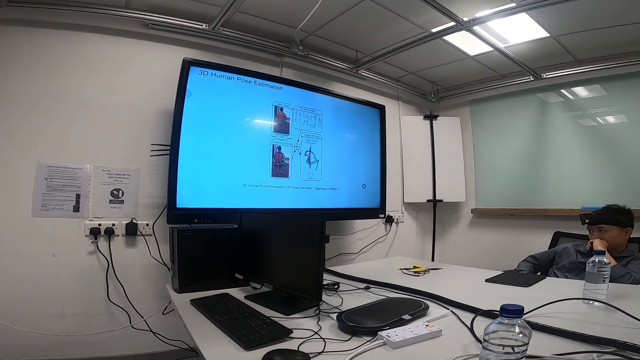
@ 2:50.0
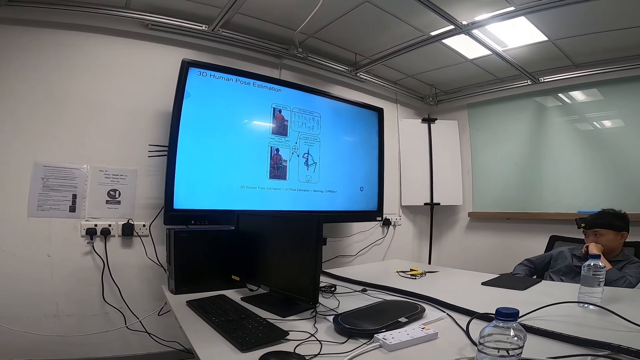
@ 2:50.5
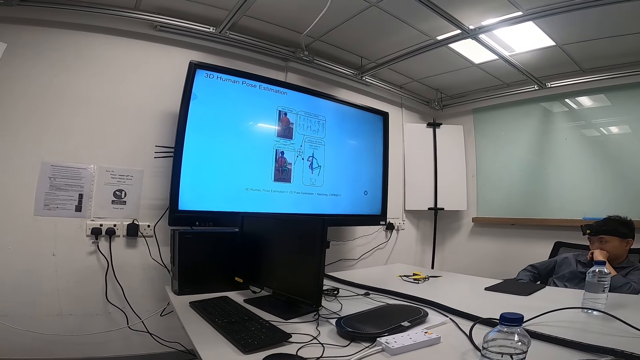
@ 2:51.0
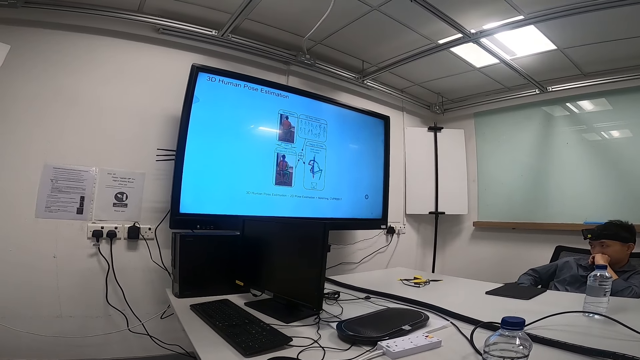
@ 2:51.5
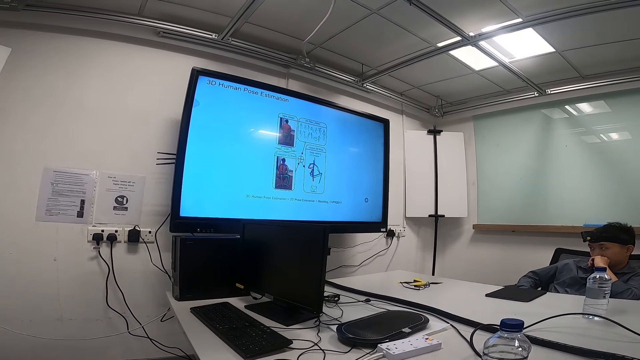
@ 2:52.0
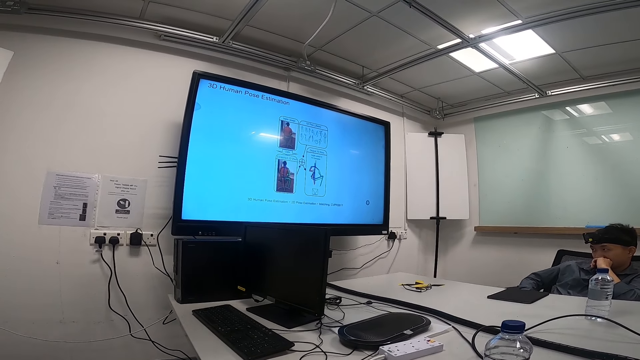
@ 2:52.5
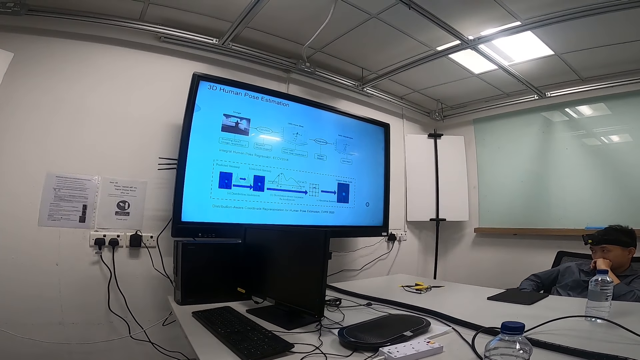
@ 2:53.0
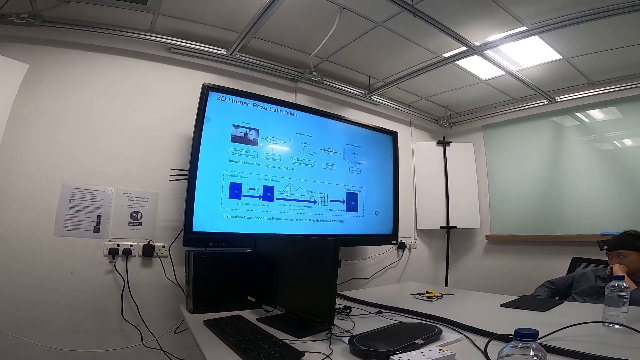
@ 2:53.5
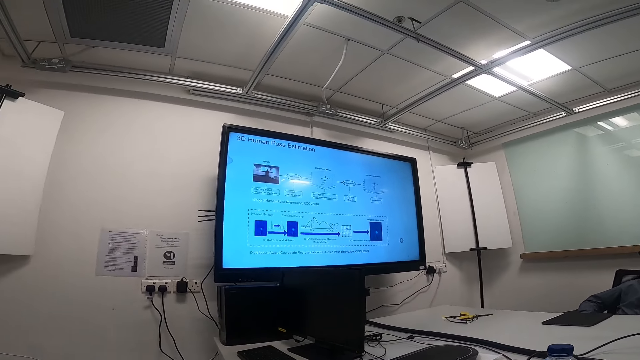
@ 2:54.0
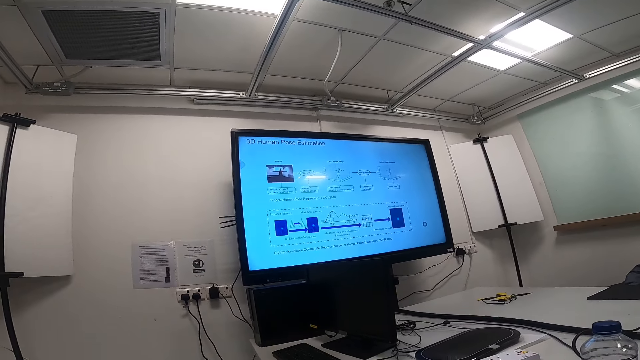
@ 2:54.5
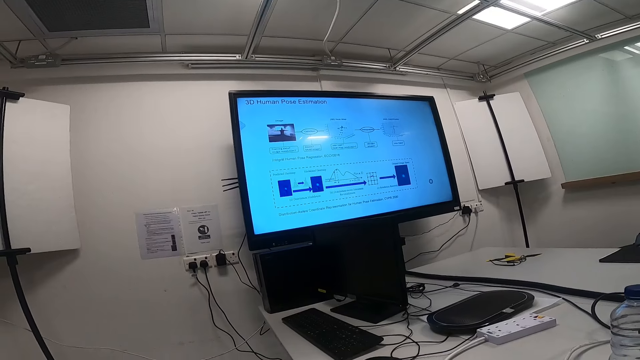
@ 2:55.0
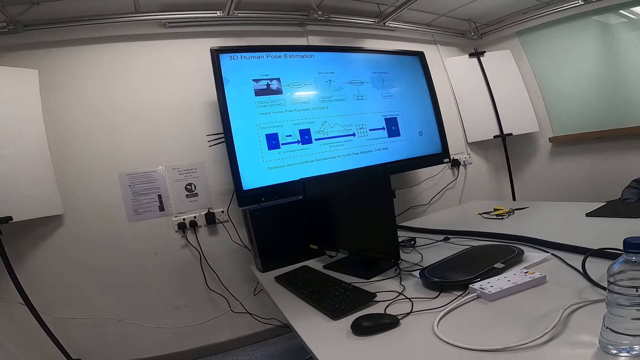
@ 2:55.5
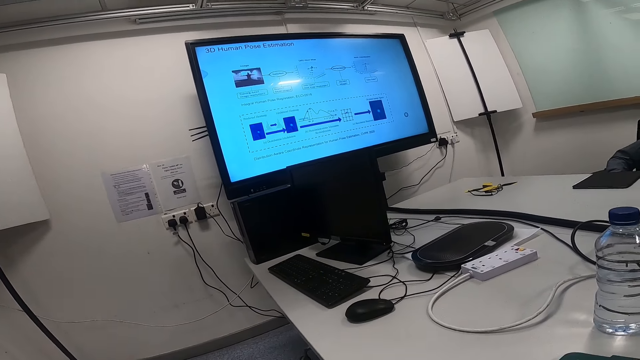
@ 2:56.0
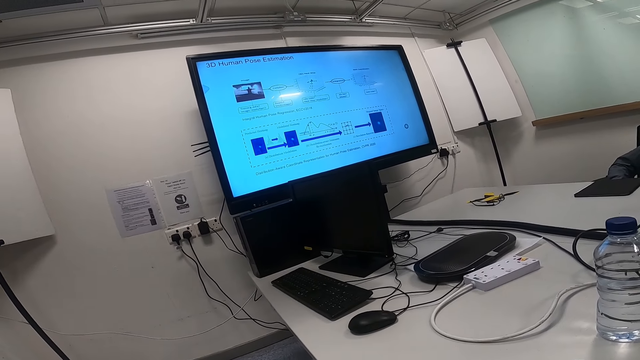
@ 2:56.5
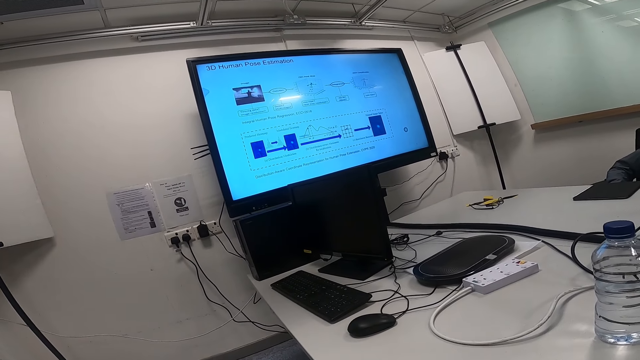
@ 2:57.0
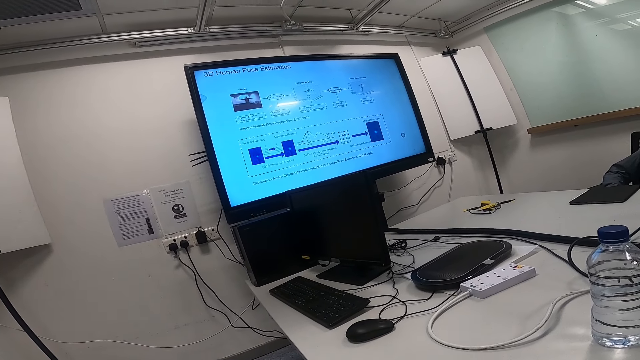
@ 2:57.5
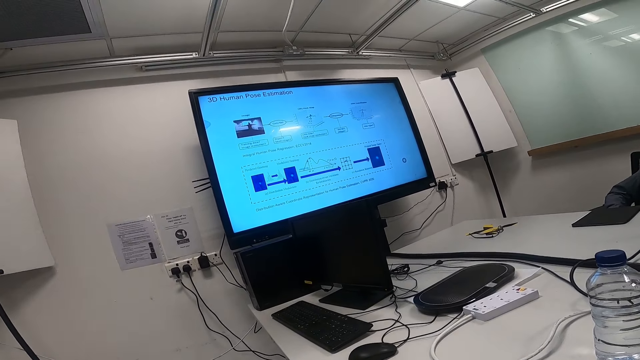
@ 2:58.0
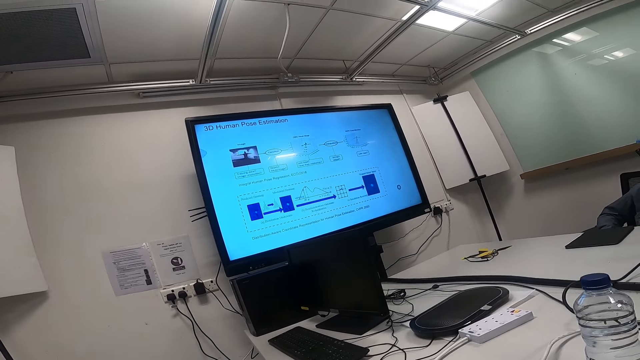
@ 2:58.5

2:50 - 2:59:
A person watches news on a smart TV. The camera wearer talks. They stare around.

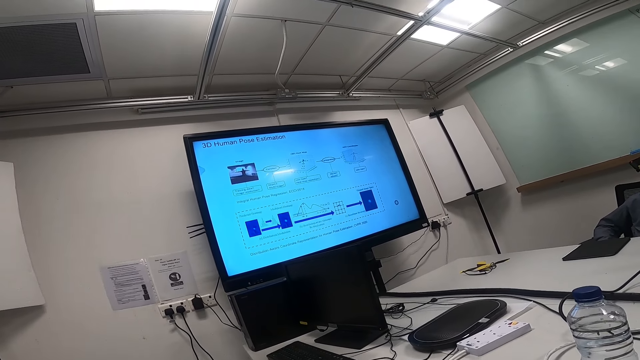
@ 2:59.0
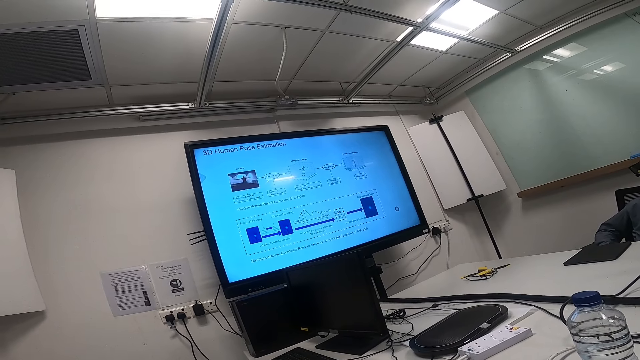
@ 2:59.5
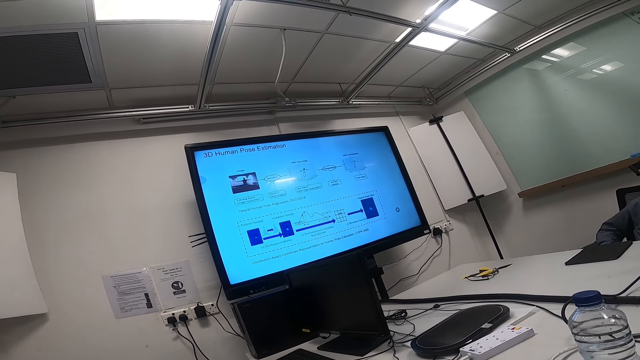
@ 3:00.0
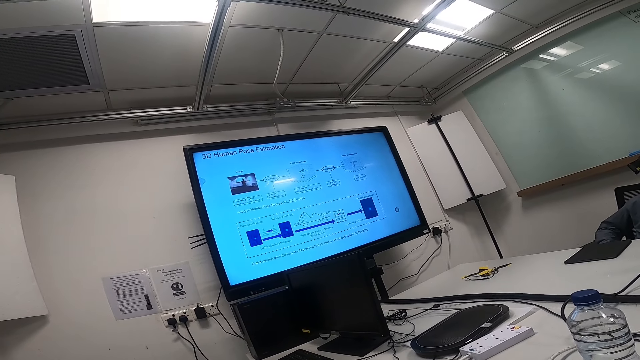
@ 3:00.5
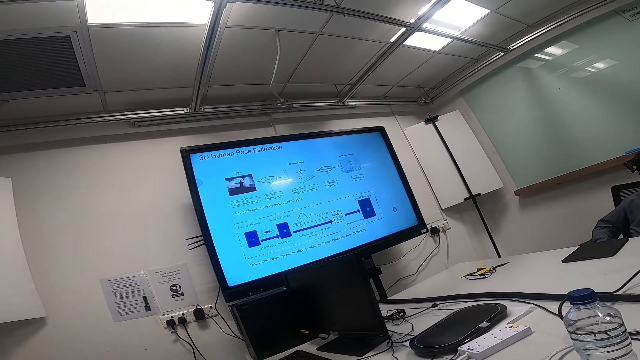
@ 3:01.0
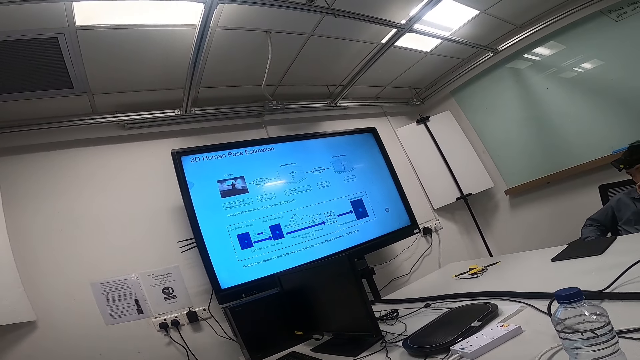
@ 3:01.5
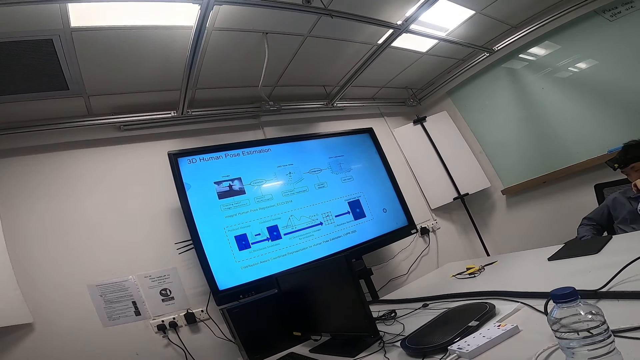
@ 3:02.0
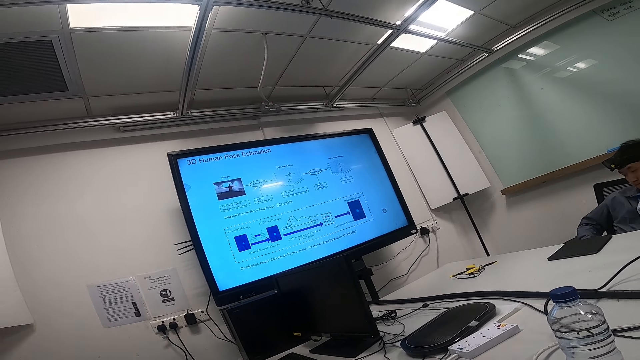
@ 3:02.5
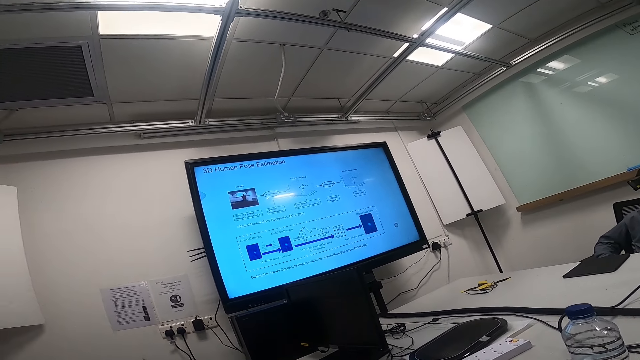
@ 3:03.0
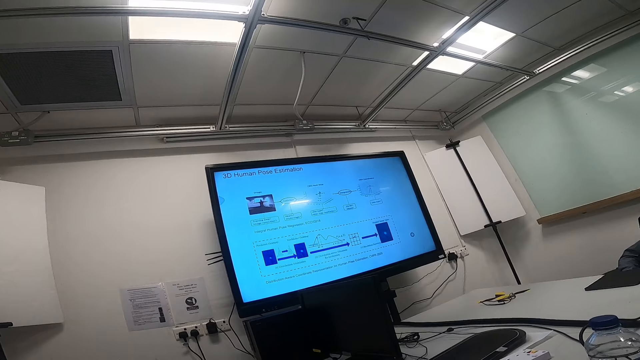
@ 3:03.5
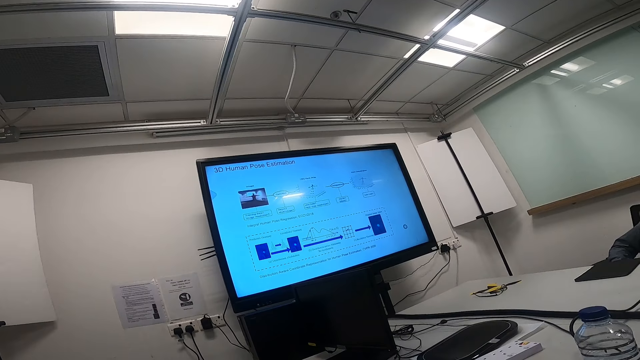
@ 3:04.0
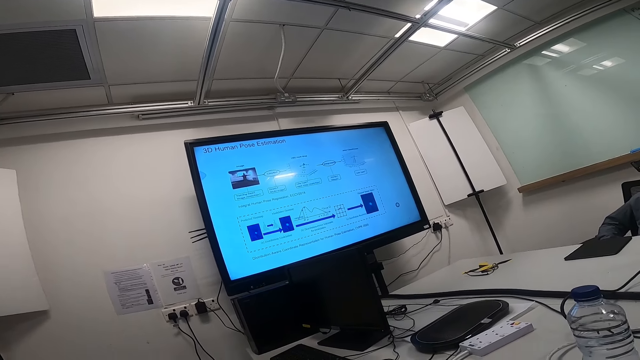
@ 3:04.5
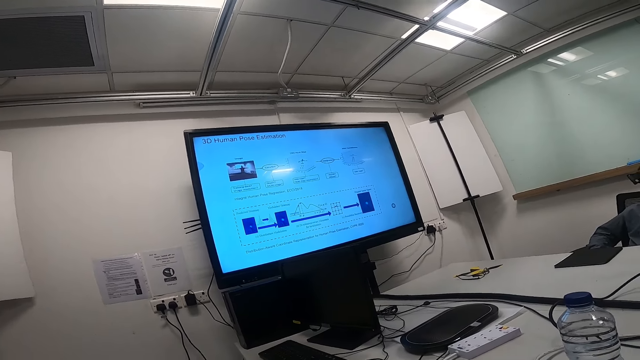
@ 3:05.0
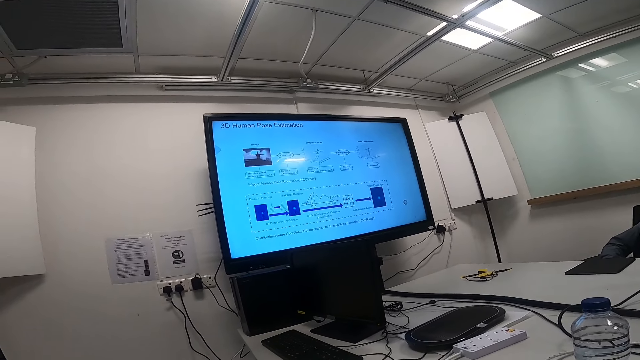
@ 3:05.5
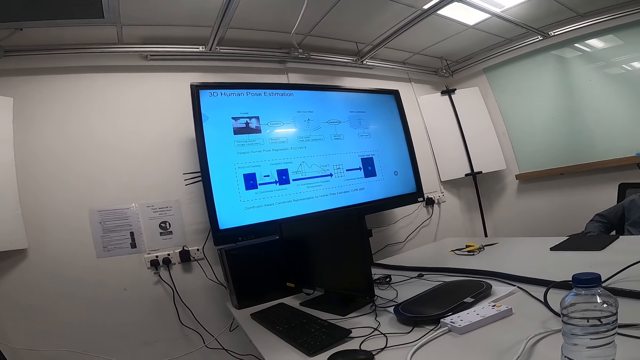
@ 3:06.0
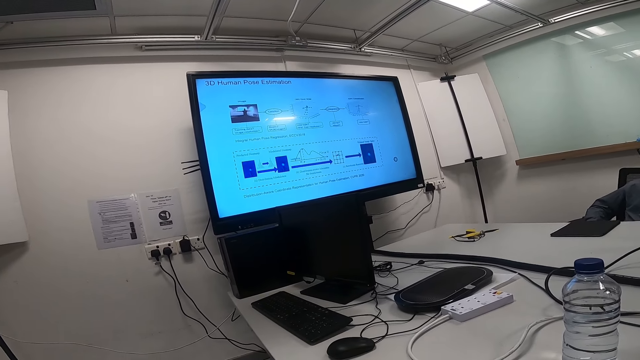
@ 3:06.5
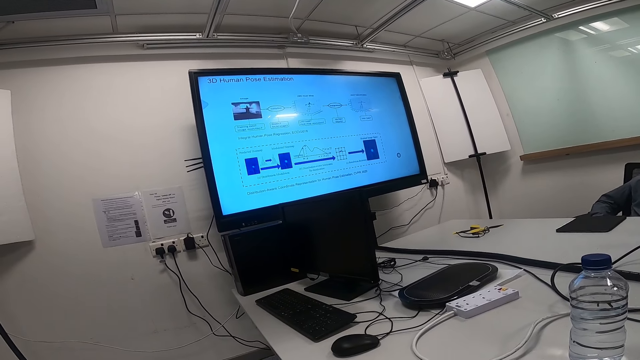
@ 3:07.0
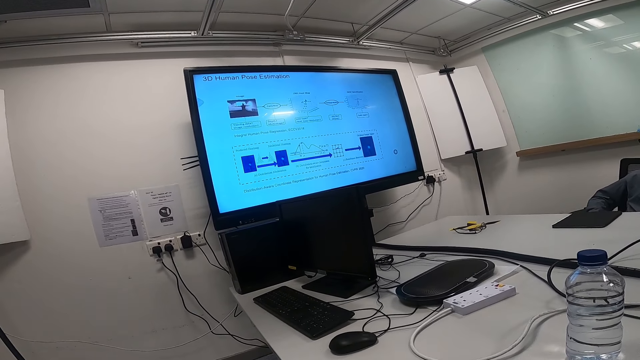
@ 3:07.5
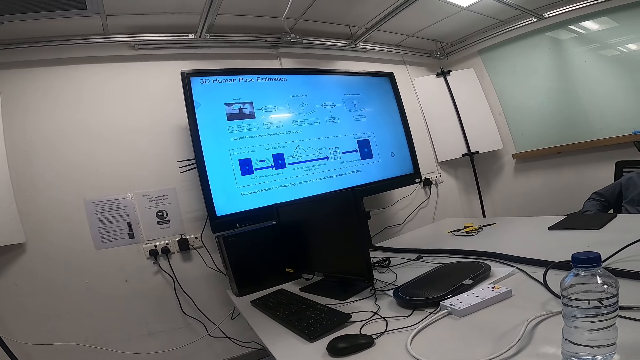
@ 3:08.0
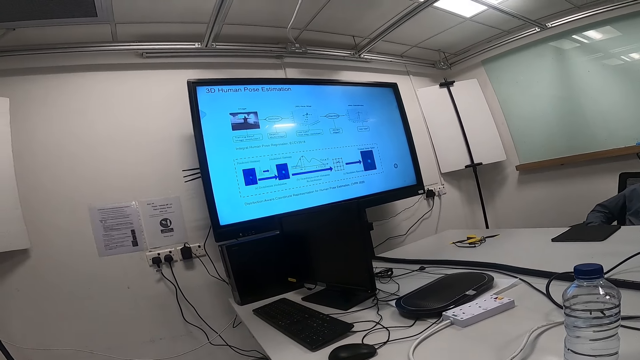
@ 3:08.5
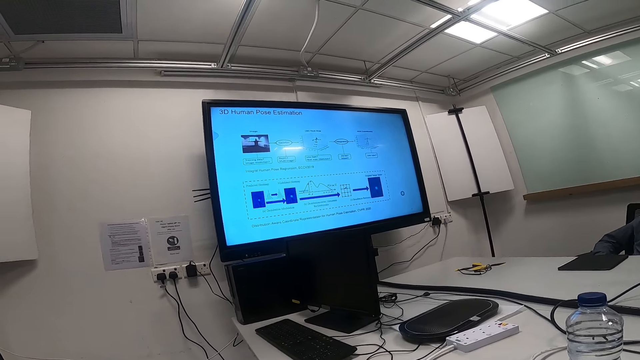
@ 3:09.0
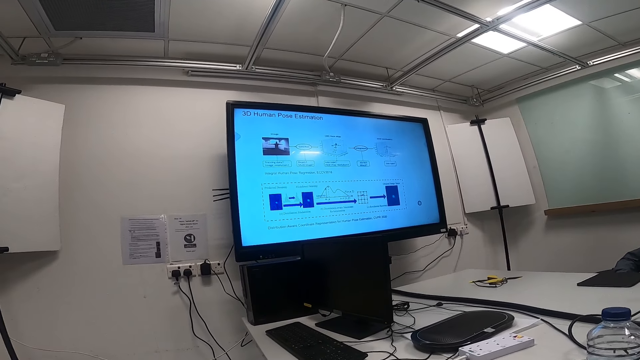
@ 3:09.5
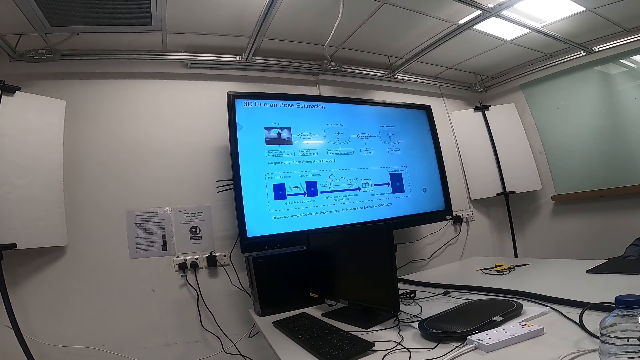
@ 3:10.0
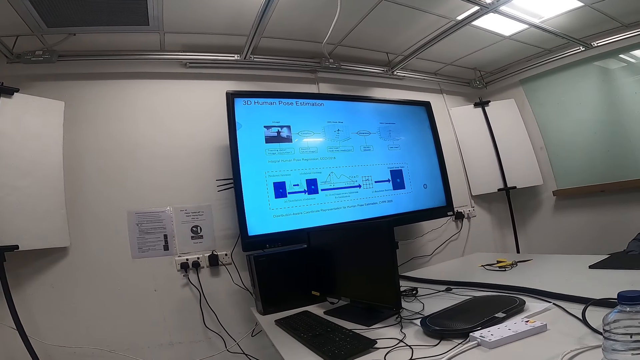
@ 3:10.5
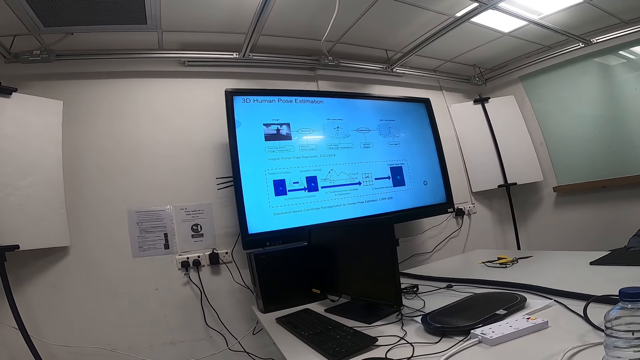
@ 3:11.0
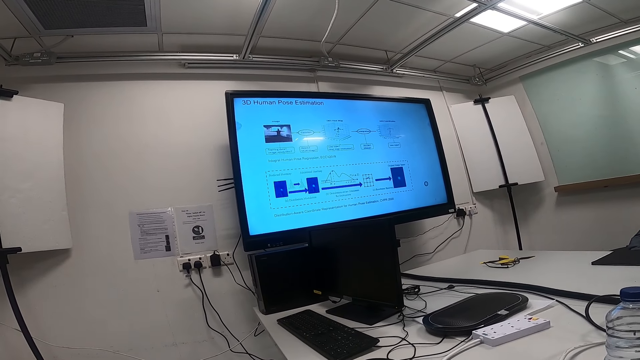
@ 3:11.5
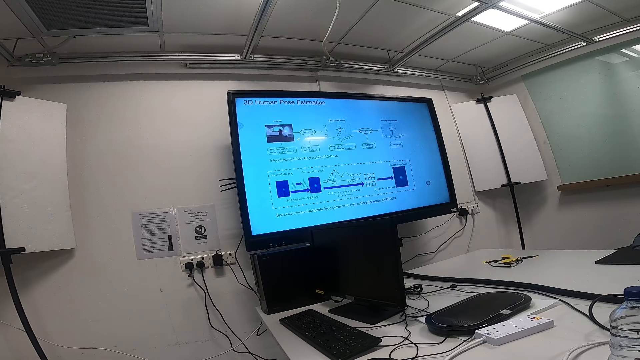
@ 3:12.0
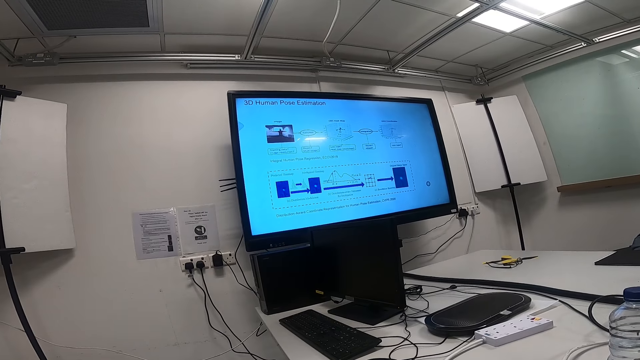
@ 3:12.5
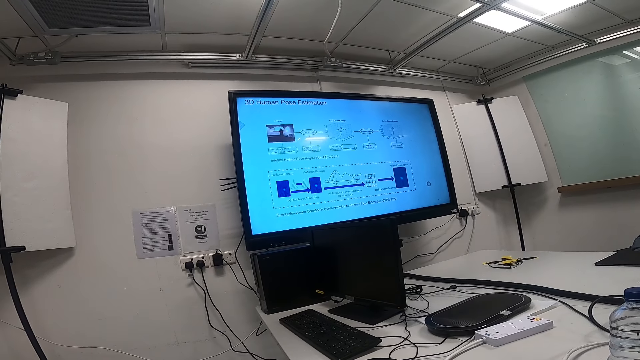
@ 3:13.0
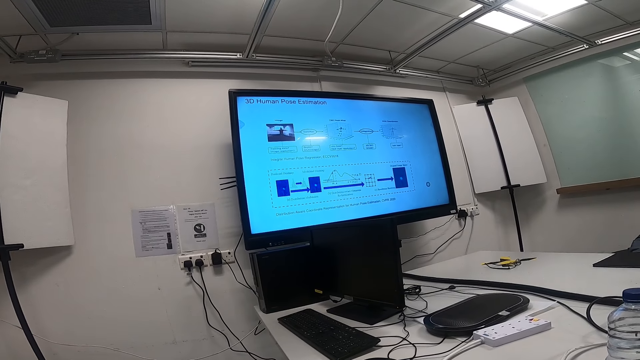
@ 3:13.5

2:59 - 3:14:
The camera wearer watches news on a smart TV. A man moves his hand.
